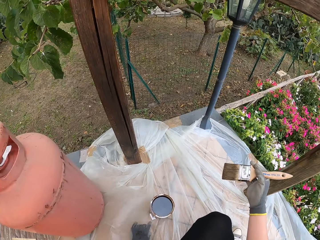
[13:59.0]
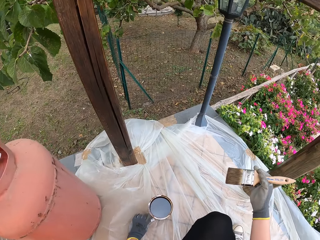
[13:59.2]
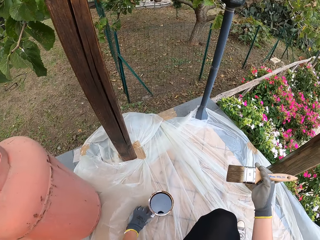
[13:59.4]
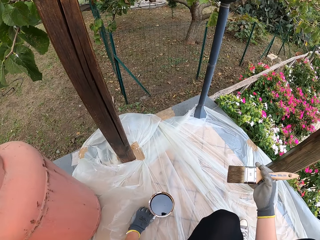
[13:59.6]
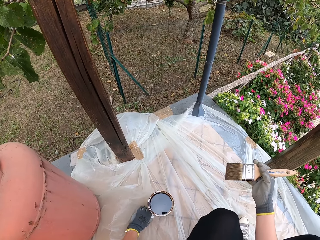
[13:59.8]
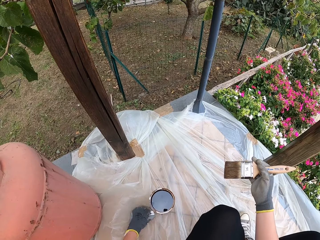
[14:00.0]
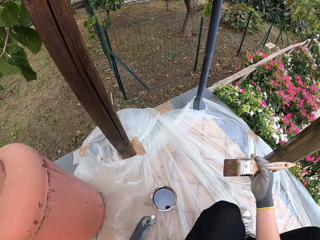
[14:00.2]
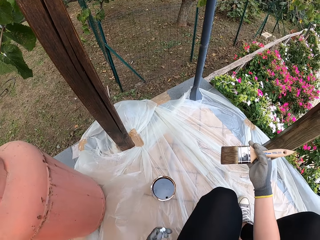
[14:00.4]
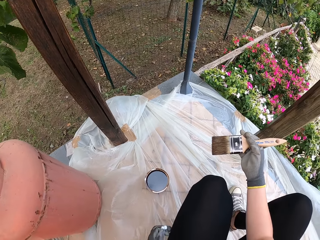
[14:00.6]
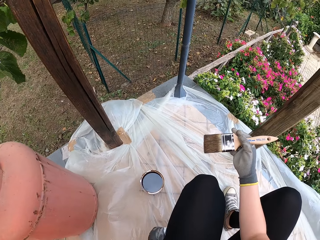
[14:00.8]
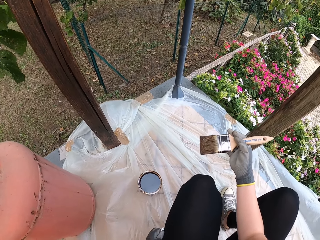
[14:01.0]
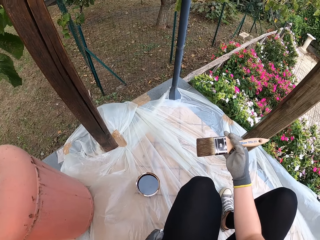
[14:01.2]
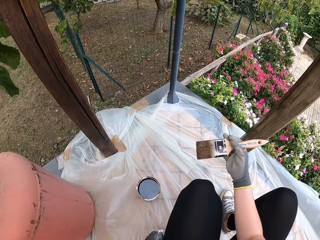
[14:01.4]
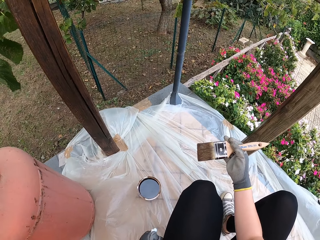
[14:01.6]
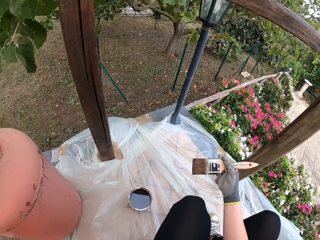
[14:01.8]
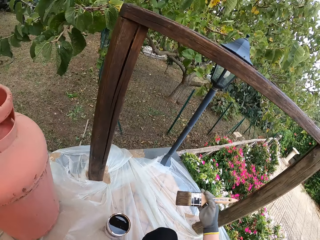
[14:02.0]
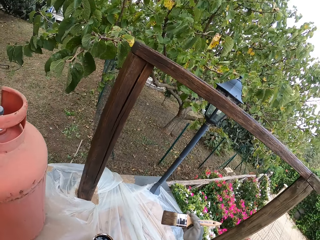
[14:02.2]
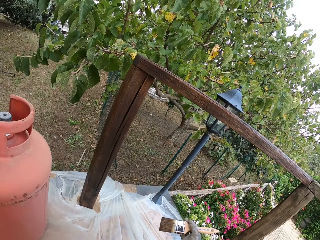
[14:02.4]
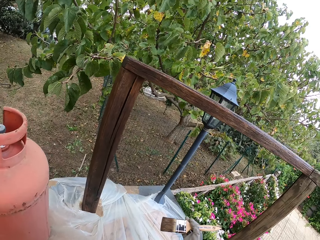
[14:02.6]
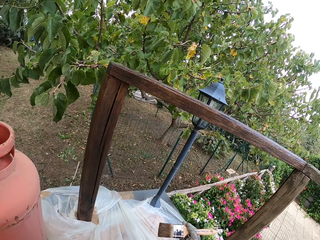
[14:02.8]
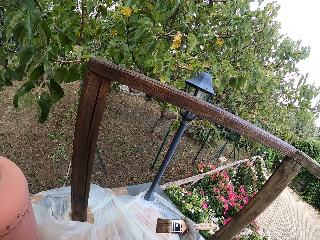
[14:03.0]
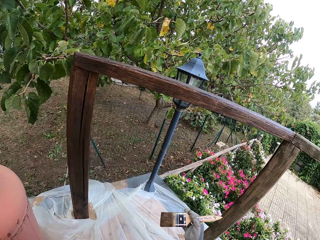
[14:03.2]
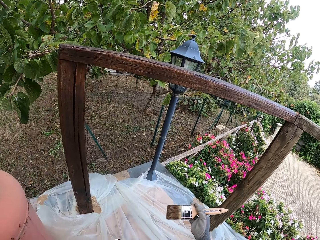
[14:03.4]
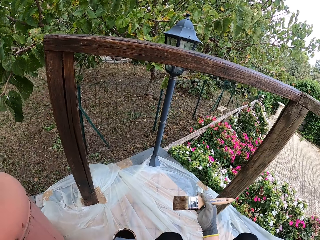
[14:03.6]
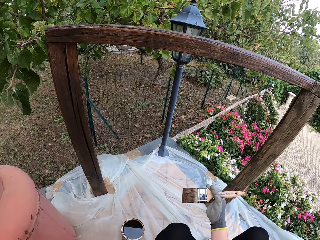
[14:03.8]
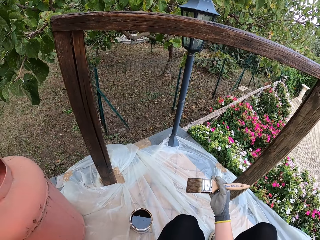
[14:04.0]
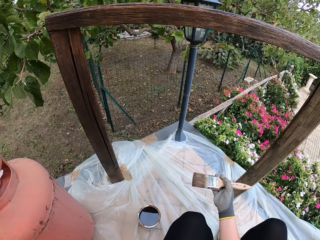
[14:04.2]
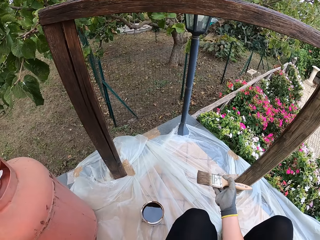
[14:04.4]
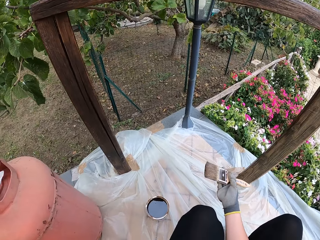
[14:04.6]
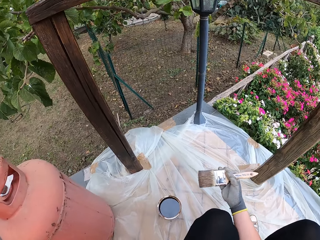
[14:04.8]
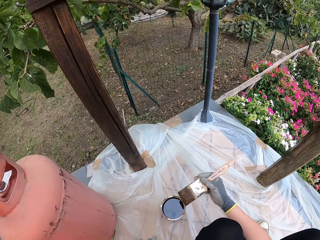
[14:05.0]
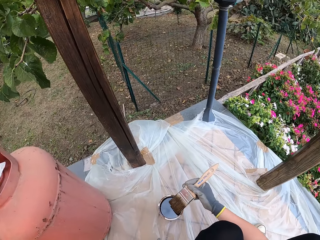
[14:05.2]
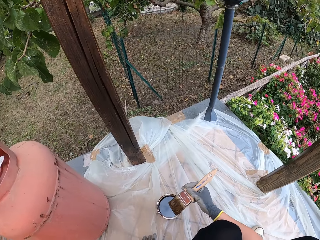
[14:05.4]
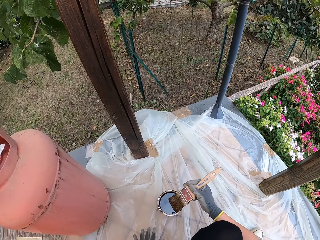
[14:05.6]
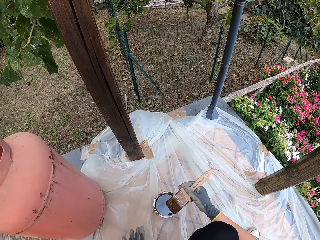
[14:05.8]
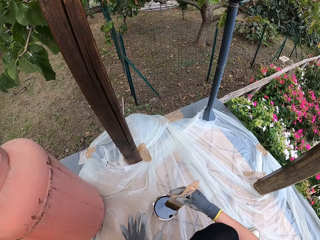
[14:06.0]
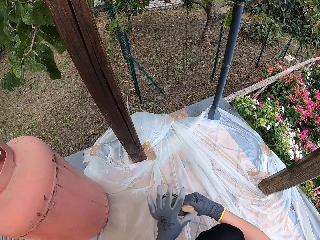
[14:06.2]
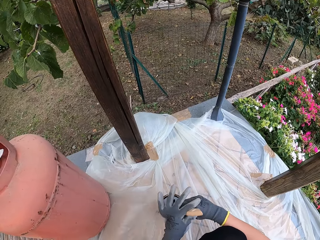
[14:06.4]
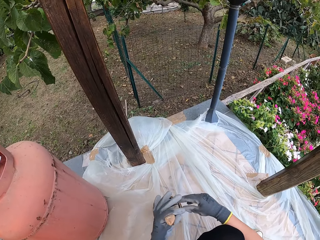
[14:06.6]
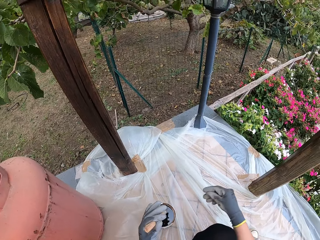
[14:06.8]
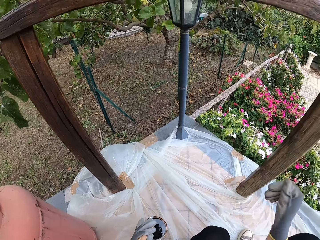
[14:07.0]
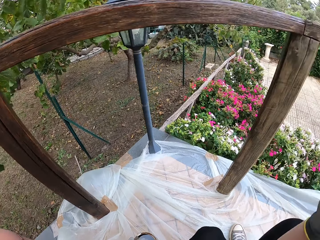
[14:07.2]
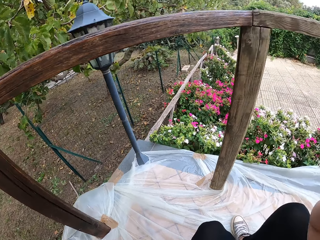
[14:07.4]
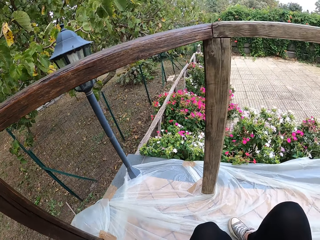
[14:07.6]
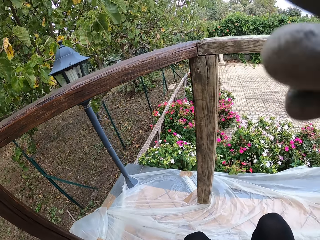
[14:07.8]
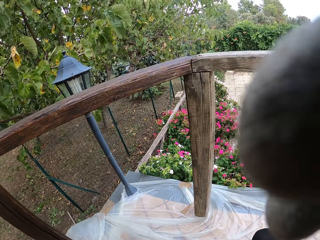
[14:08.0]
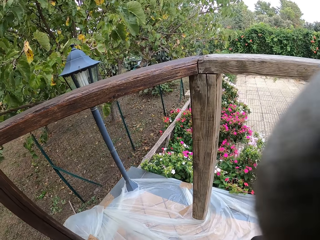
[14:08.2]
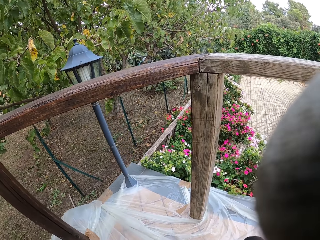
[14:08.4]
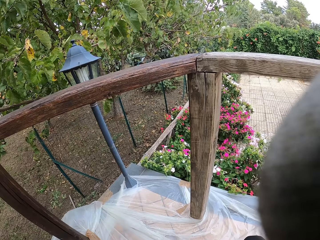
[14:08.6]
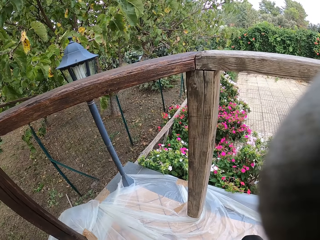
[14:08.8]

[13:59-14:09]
The camera wearer picks up the wireless earphone or paper from the ground. She wears the wireless earphone. She switches the brush from her left hand to her right hand. She places the brush into the paint. She touches the camera.
